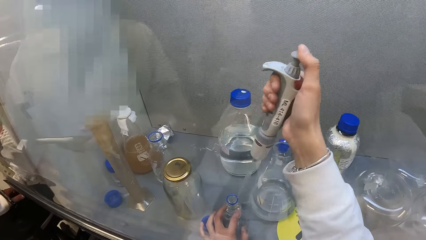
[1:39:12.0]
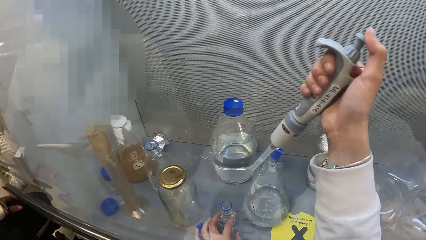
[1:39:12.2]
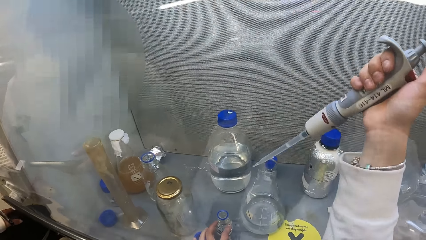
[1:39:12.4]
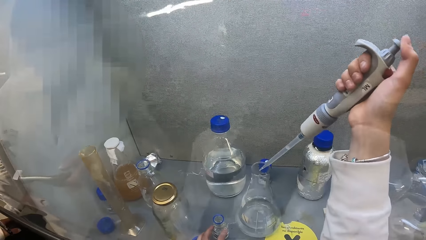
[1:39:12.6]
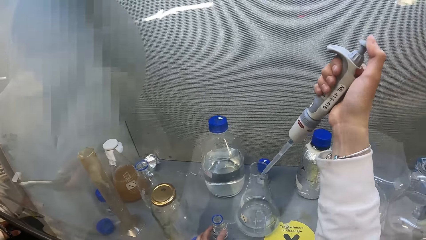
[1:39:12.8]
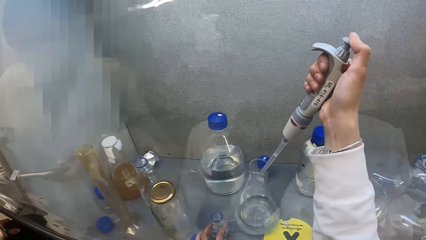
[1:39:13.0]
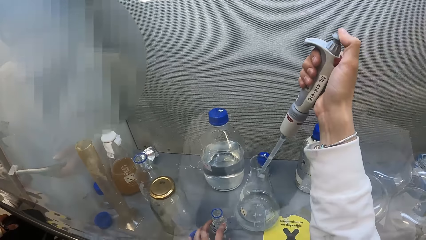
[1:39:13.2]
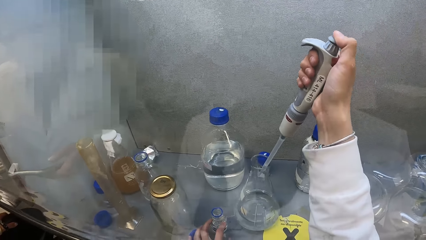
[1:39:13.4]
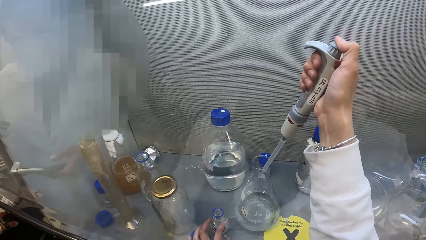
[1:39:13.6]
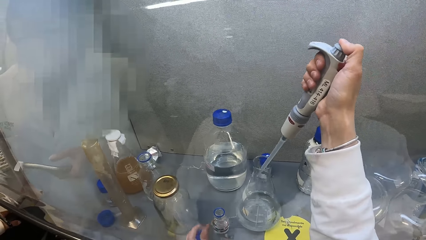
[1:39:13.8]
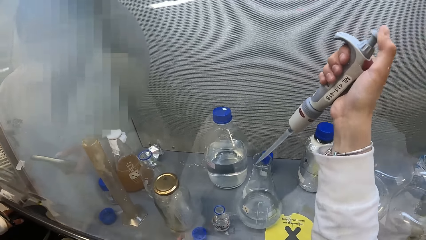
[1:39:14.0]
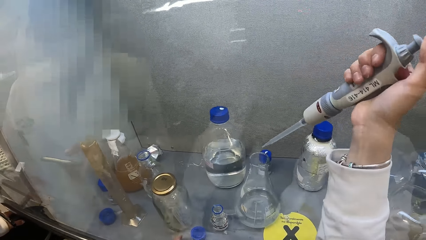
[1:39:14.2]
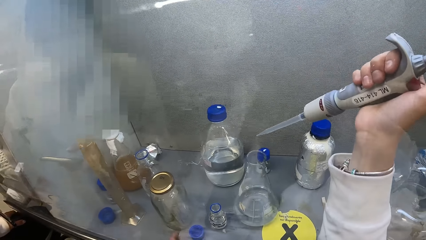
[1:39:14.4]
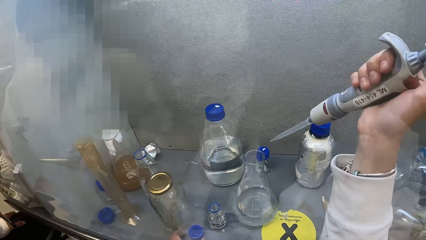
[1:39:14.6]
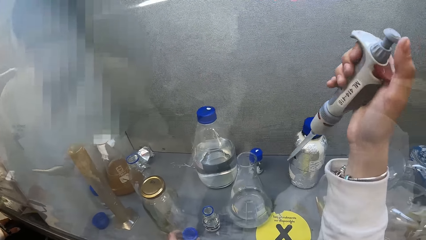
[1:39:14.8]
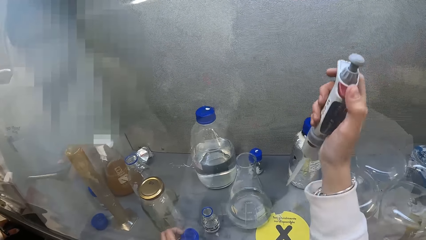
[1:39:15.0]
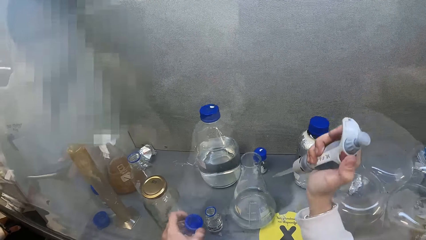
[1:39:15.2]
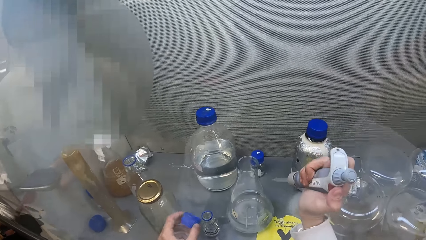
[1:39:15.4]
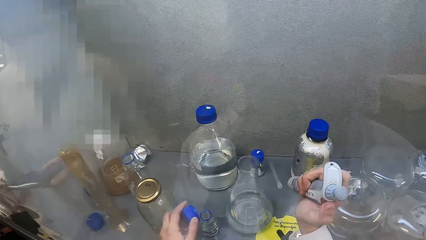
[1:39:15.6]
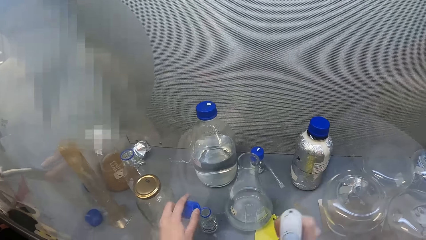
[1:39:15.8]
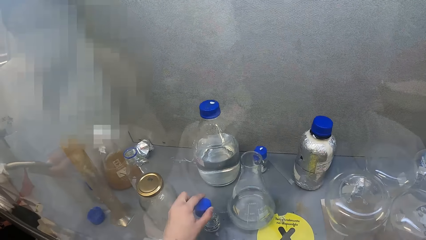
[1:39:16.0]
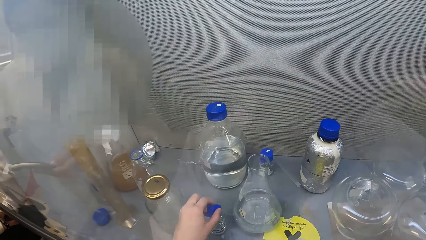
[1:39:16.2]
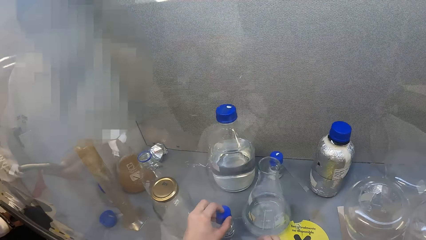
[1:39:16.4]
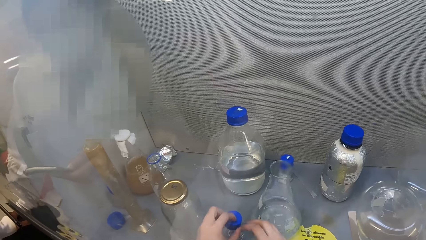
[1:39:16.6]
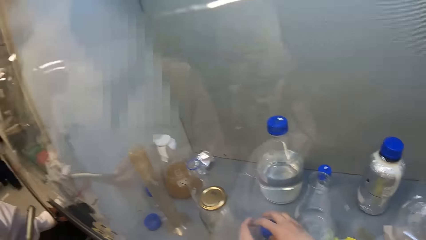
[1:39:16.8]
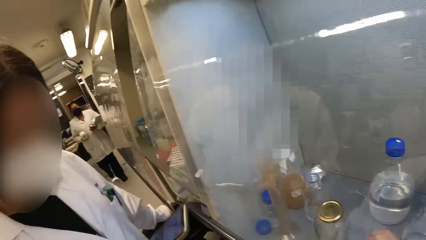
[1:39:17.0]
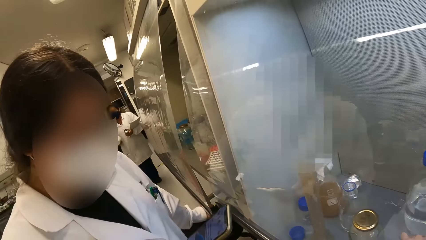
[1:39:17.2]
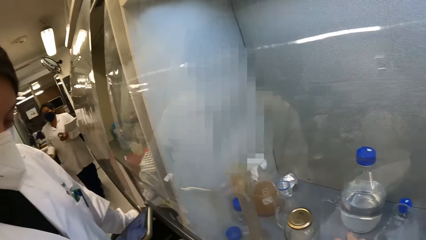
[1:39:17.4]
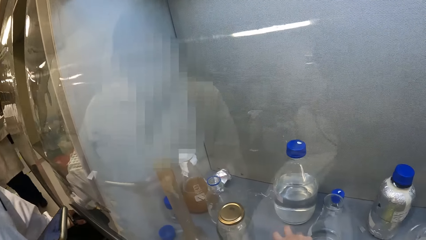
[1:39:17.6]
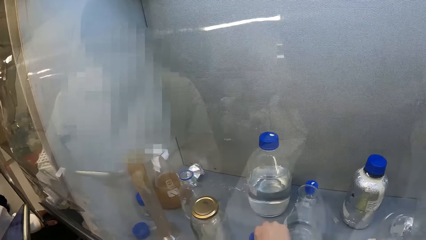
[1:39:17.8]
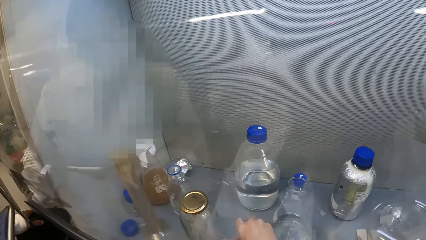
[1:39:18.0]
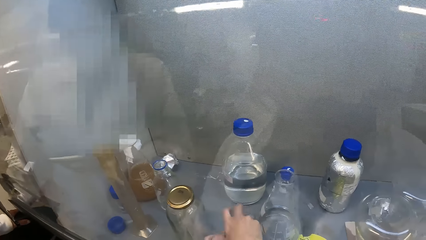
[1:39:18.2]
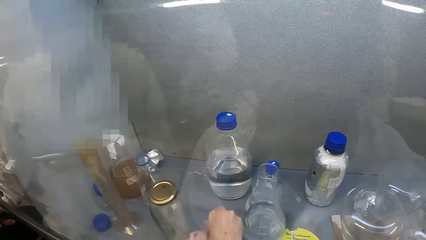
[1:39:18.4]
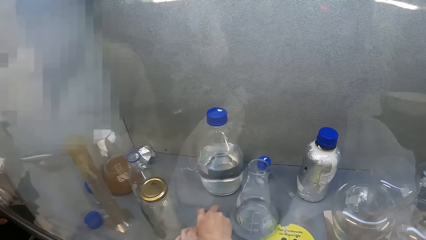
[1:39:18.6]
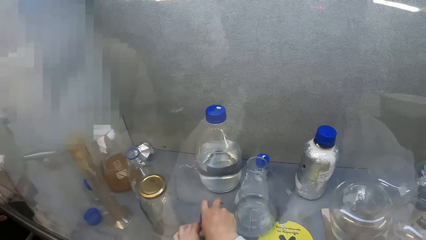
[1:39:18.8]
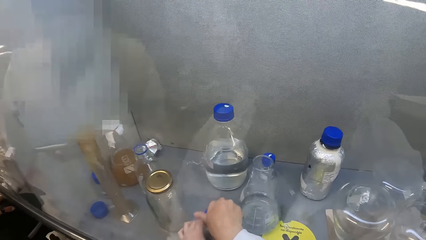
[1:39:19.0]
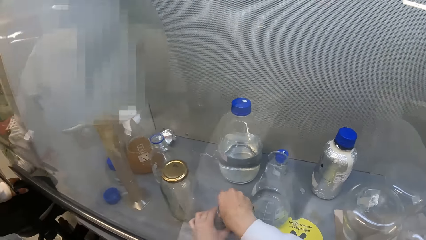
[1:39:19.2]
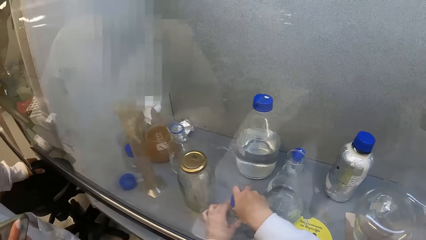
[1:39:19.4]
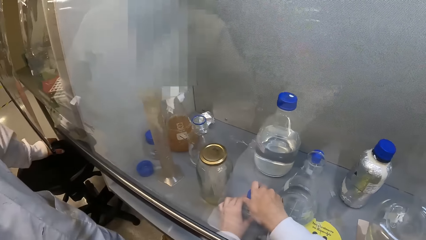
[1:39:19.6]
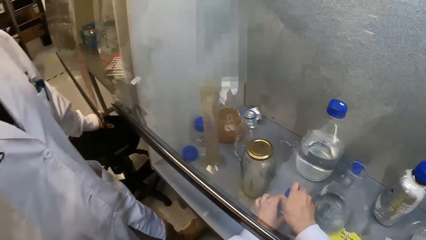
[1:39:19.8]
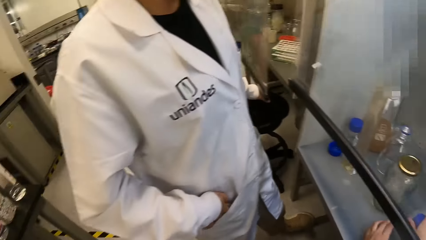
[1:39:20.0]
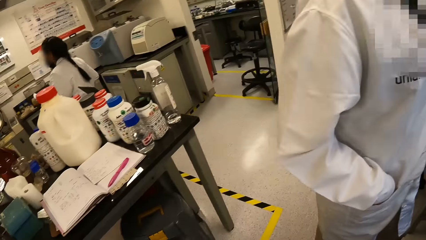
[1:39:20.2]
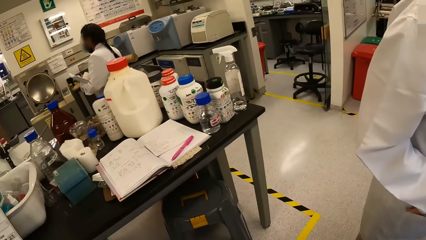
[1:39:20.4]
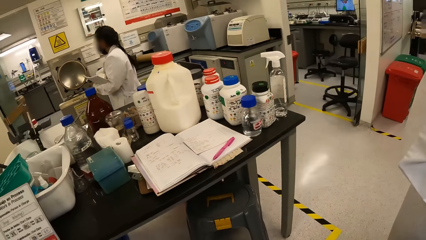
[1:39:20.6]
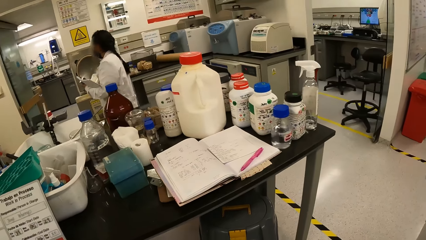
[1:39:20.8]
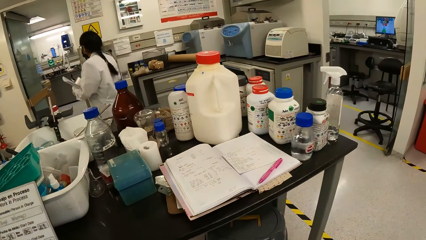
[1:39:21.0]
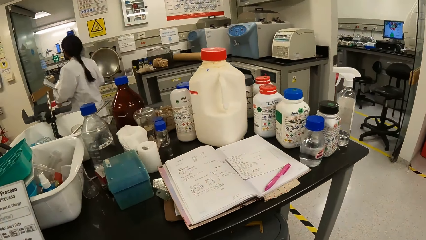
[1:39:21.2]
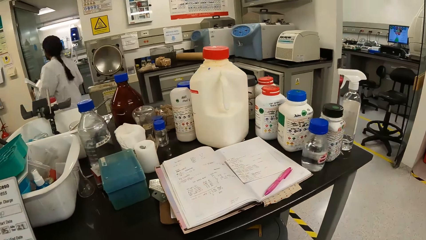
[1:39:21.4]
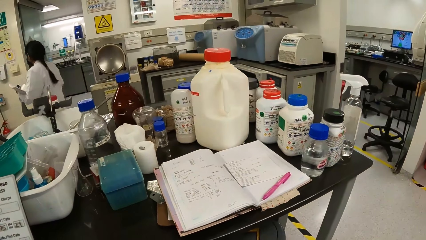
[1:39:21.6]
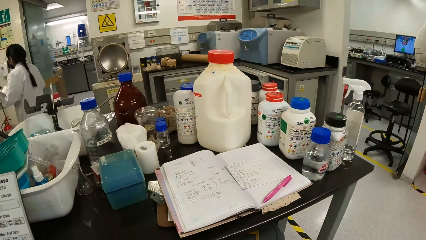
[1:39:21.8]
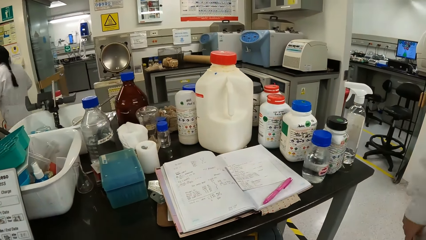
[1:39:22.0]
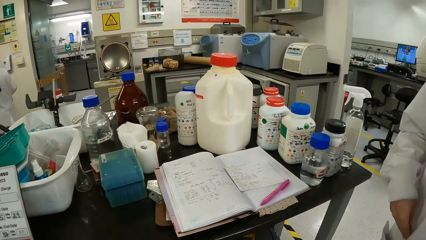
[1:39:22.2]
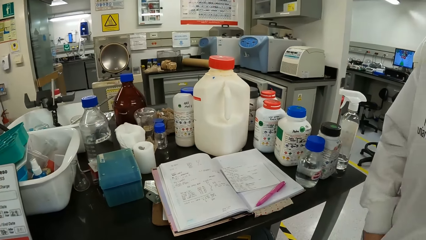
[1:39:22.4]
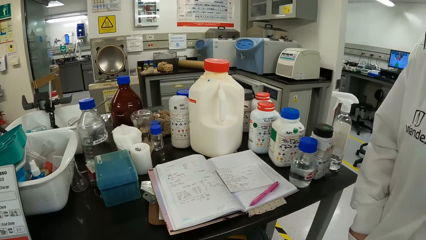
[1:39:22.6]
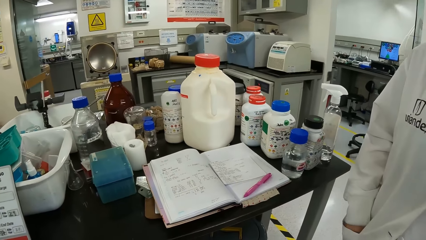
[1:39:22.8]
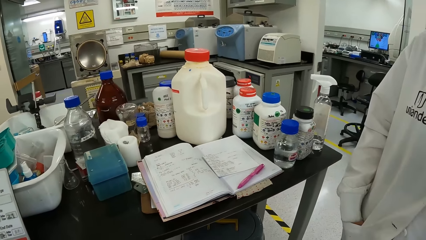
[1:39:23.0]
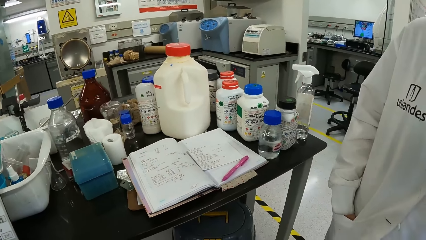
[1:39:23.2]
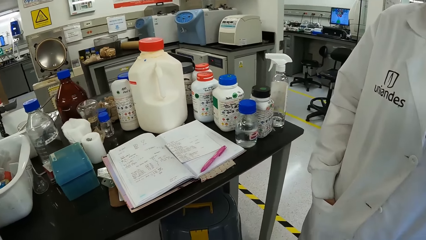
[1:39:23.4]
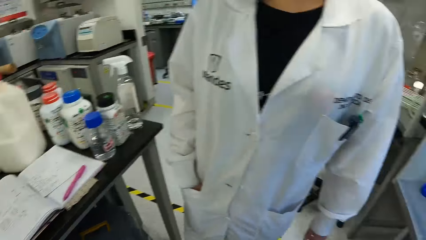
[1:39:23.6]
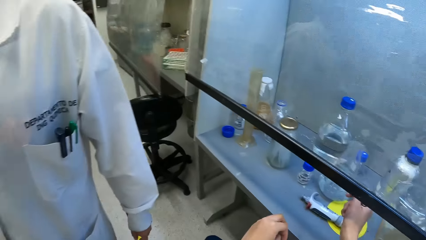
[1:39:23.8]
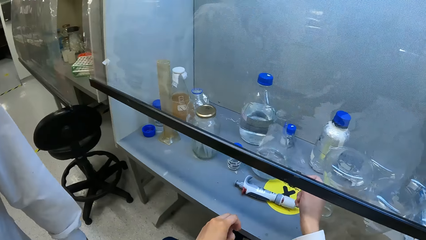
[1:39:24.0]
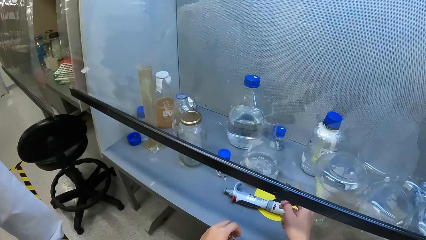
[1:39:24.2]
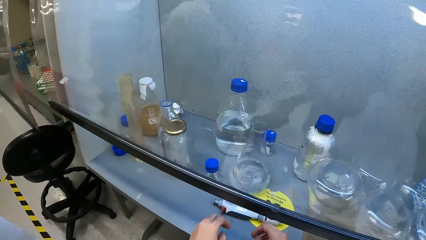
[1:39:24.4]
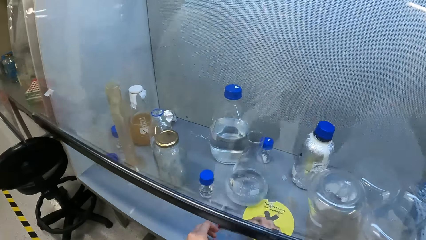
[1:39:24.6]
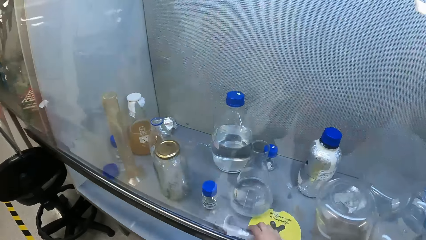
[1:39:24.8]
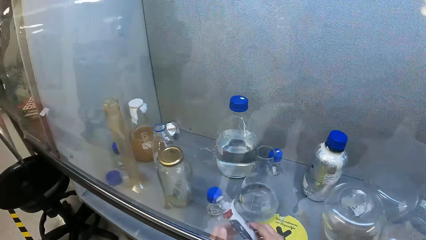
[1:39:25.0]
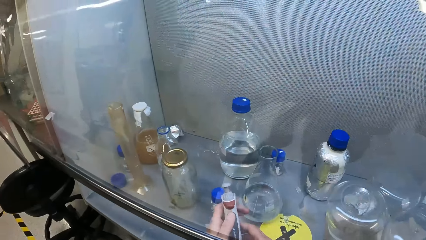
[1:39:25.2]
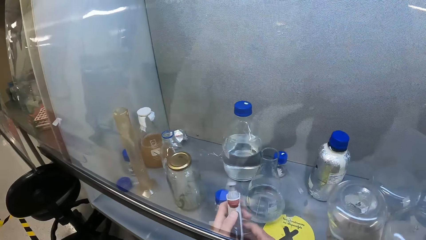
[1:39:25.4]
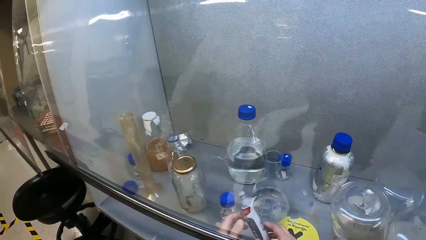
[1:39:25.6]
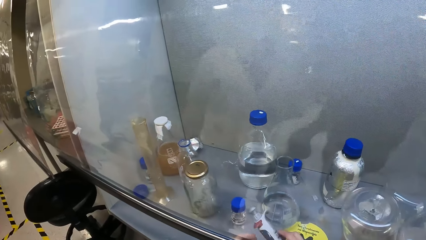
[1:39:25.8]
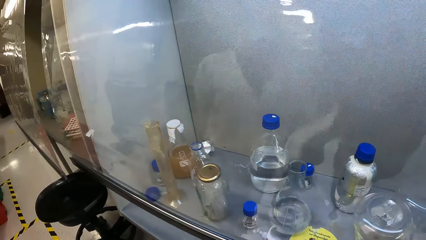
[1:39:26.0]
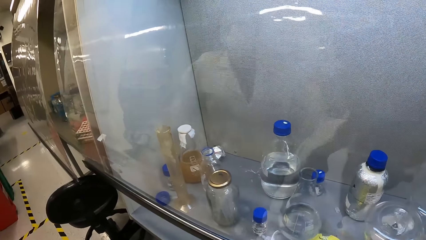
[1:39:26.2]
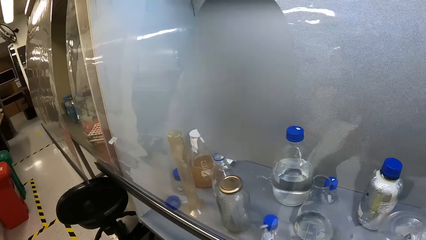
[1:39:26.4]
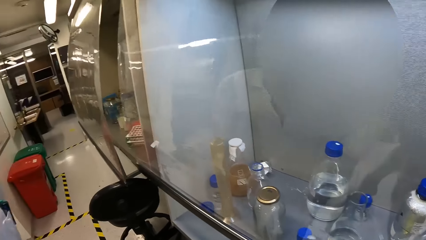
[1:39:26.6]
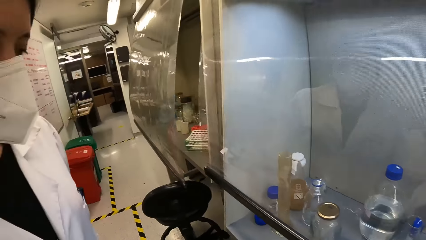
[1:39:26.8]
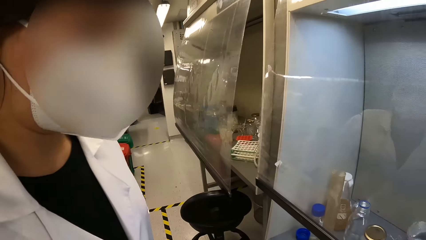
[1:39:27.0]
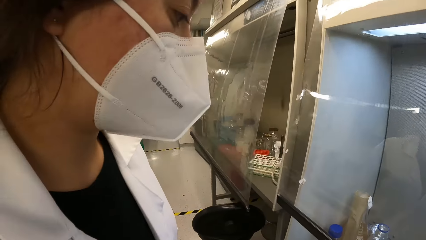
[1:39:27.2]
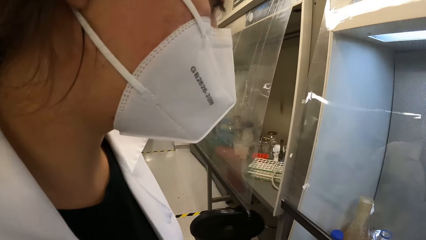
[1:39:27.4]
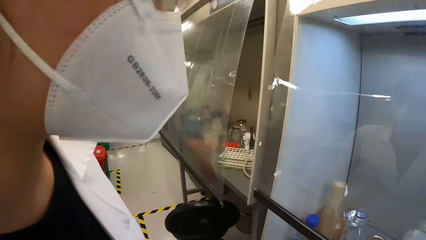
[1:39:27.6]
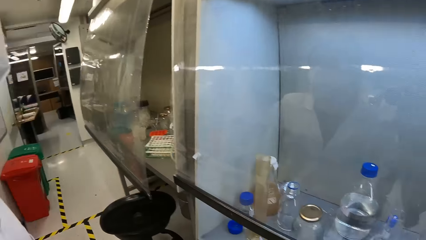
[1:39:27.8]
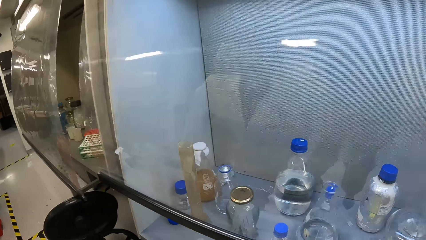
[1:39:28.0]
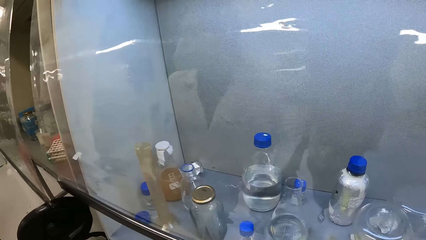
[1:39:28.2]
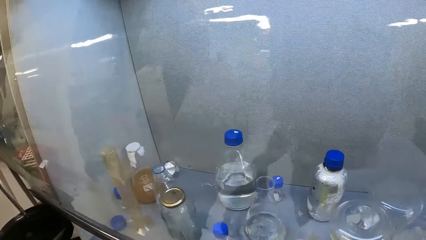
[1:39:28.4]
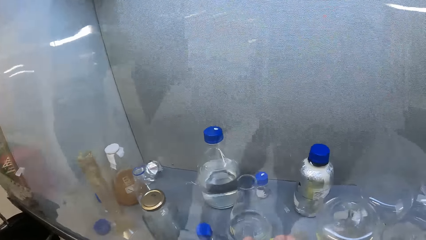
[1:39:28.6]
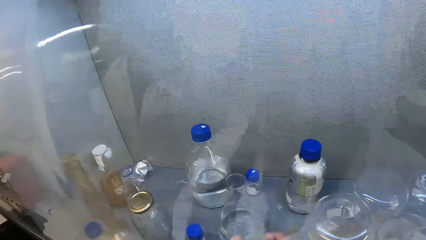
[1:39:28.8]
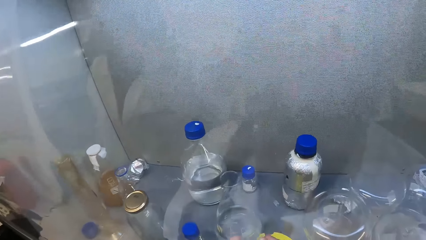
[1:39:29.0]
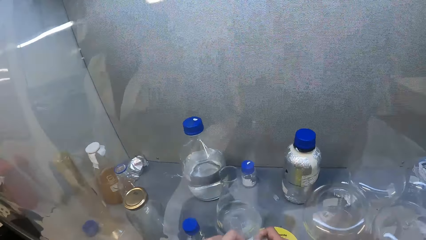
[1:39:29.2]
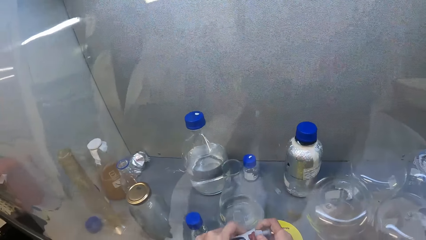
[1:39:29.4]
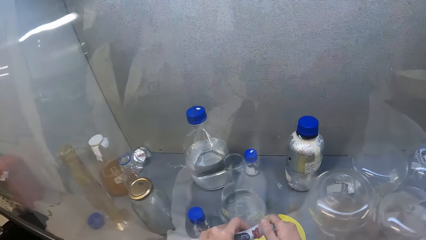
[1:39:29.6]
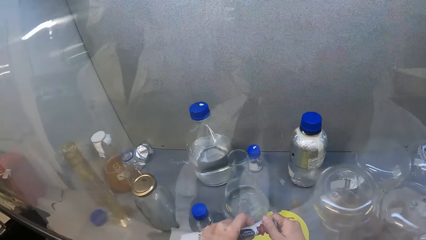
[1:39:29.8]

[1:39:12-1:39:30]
The camera wearer pours the liquid in the Erlenmeyer flasks. They drop the dropper on the table. They close the bottle lid. They look around the room. They cover the bottle. They look around. They pick up the syringe. They hold the dropper. They look around the room.
